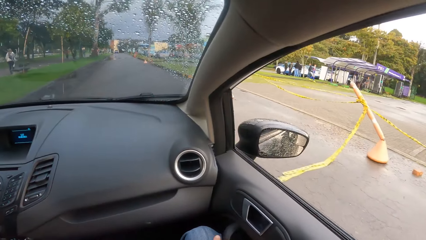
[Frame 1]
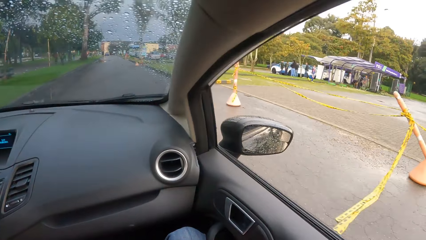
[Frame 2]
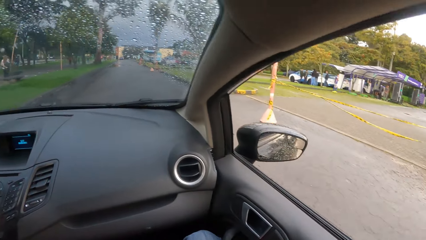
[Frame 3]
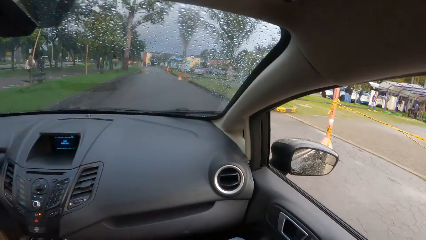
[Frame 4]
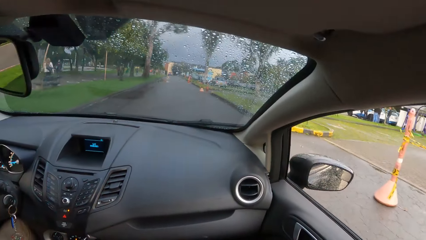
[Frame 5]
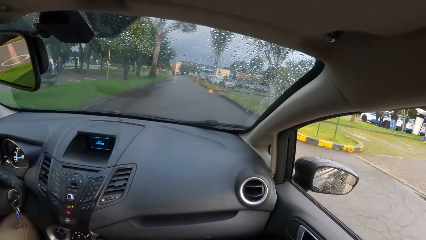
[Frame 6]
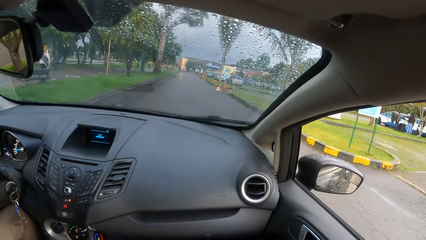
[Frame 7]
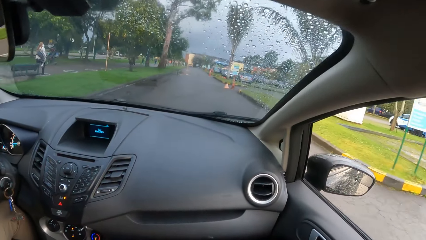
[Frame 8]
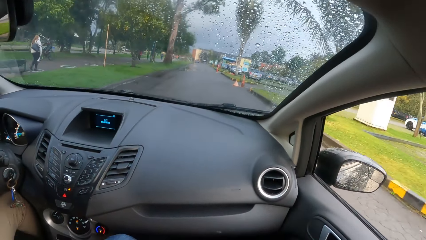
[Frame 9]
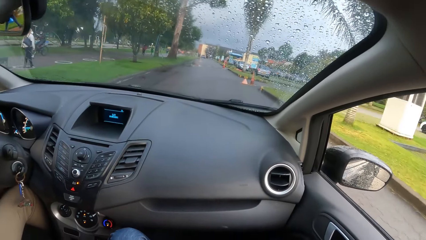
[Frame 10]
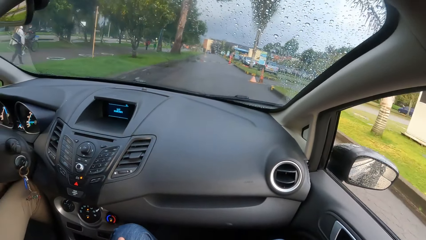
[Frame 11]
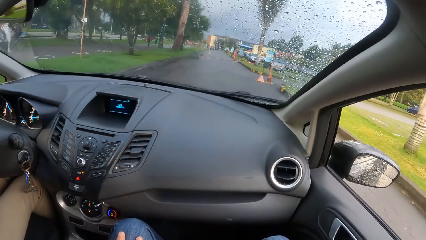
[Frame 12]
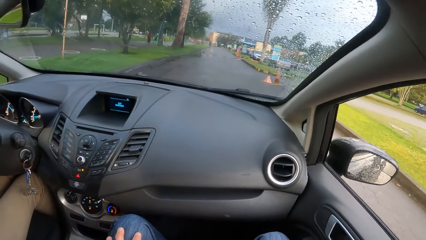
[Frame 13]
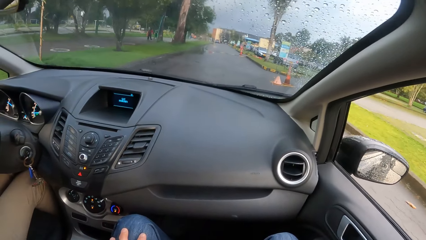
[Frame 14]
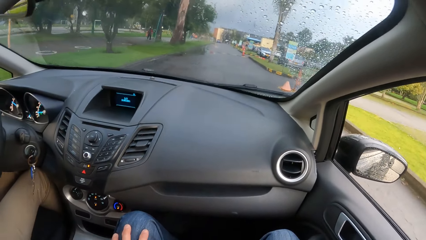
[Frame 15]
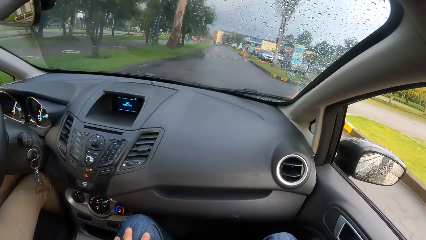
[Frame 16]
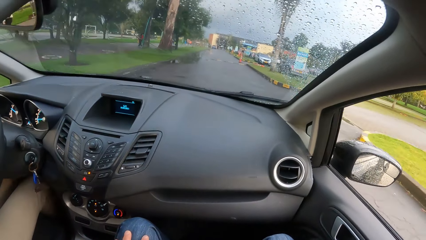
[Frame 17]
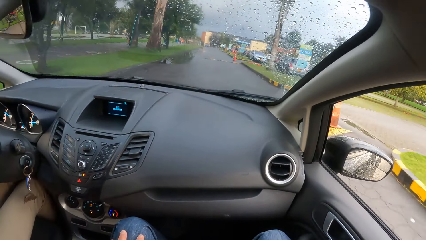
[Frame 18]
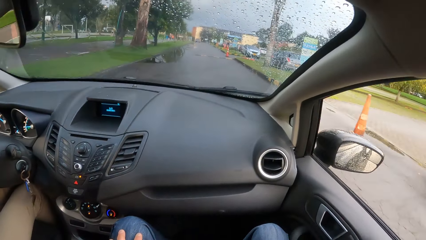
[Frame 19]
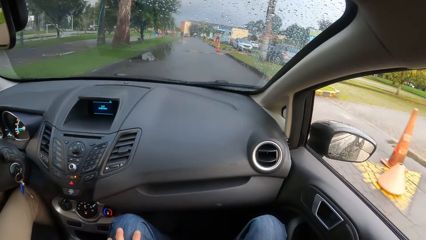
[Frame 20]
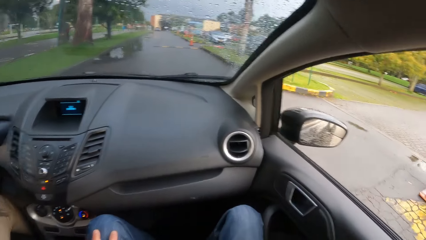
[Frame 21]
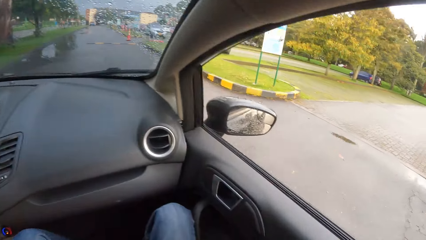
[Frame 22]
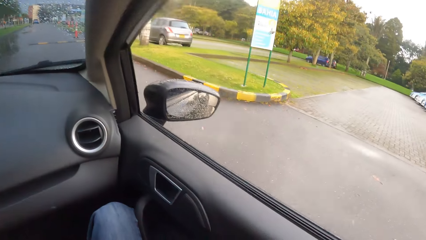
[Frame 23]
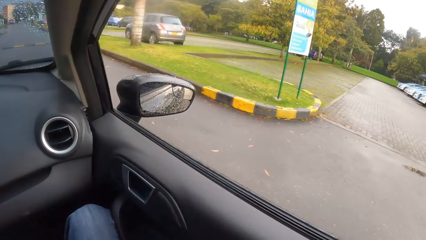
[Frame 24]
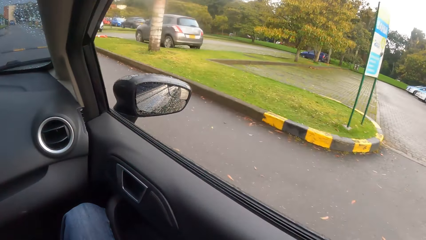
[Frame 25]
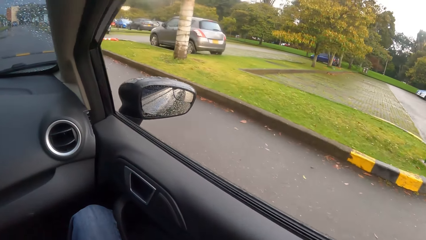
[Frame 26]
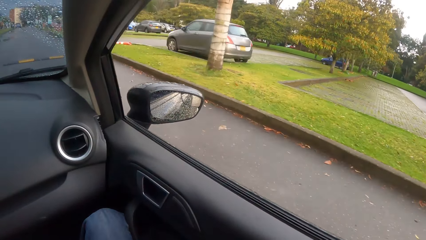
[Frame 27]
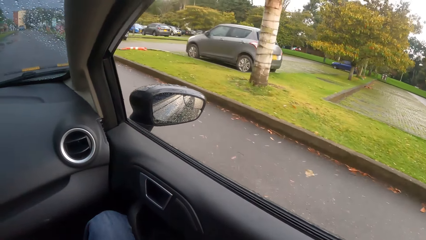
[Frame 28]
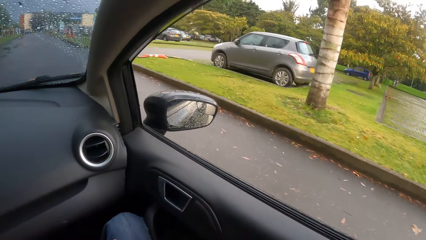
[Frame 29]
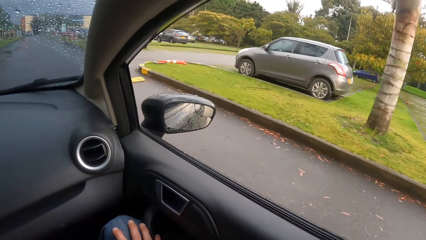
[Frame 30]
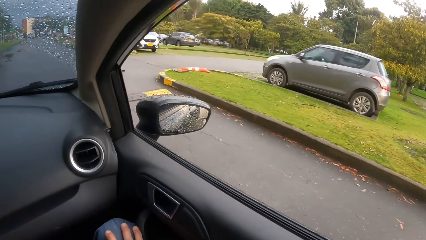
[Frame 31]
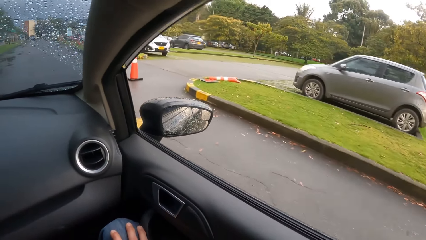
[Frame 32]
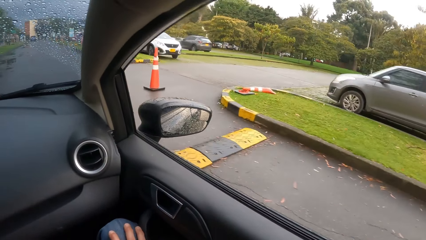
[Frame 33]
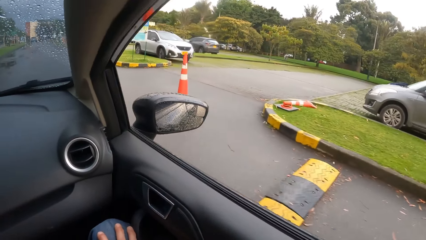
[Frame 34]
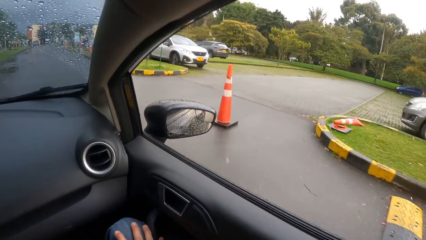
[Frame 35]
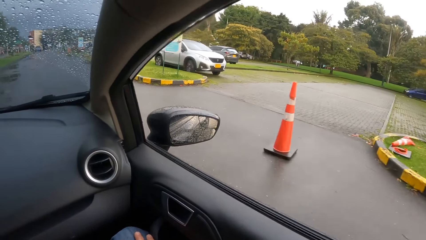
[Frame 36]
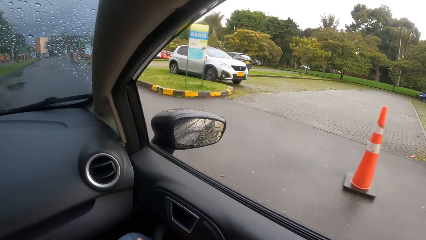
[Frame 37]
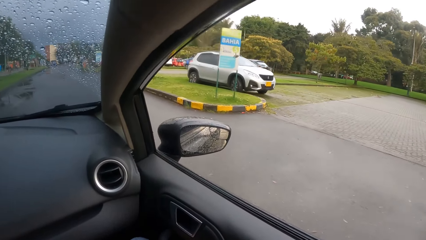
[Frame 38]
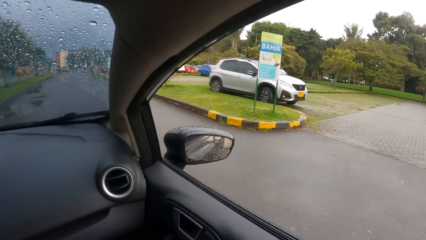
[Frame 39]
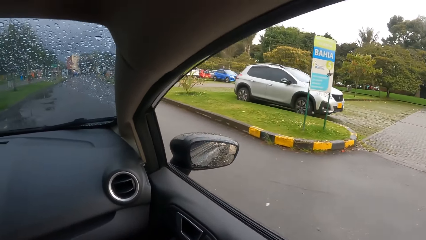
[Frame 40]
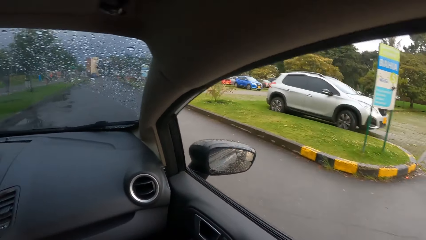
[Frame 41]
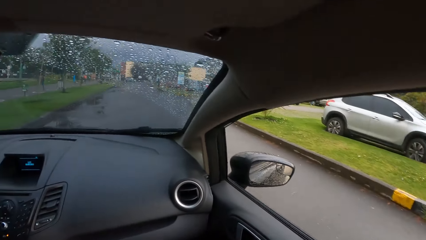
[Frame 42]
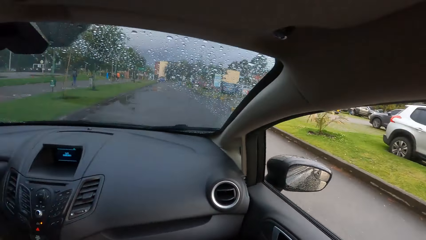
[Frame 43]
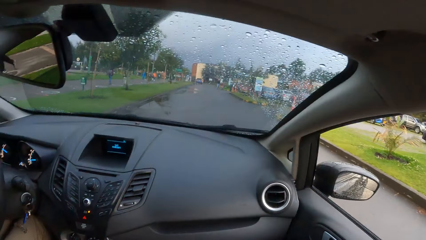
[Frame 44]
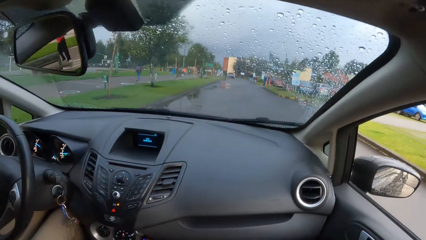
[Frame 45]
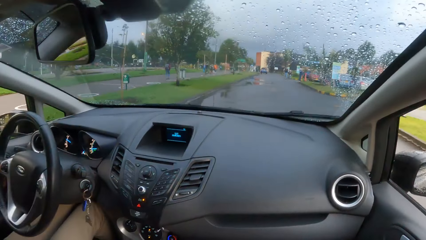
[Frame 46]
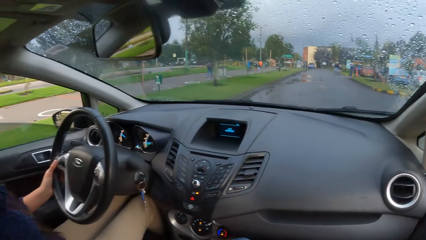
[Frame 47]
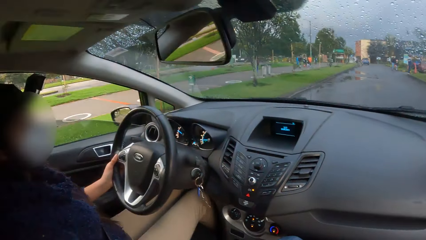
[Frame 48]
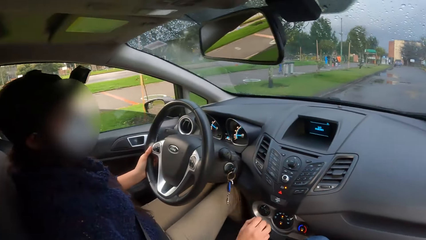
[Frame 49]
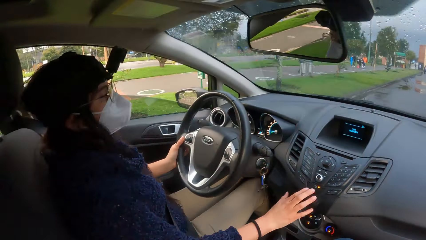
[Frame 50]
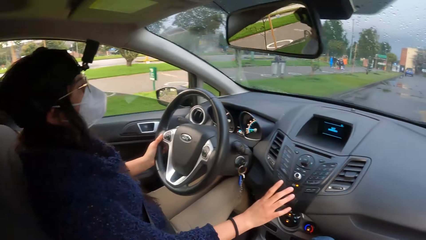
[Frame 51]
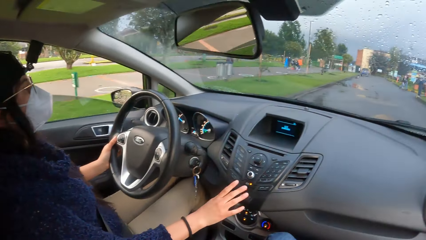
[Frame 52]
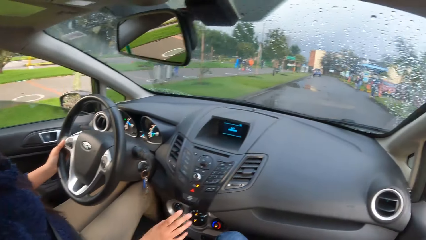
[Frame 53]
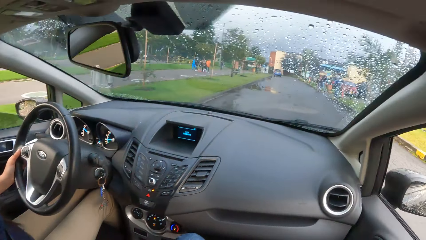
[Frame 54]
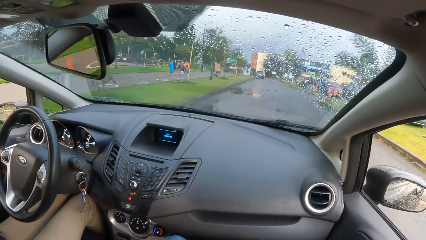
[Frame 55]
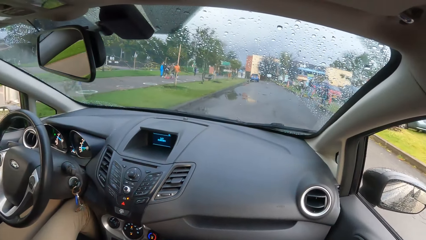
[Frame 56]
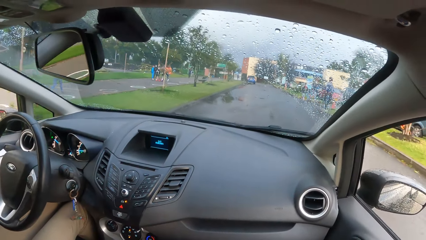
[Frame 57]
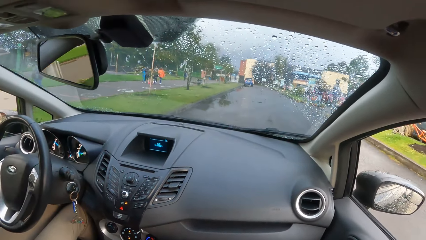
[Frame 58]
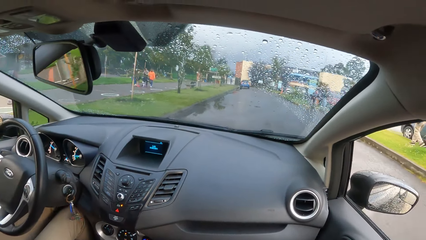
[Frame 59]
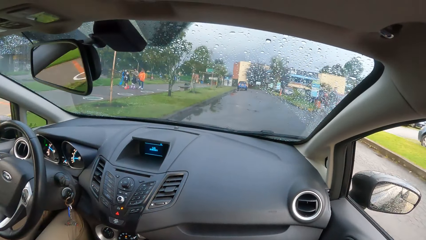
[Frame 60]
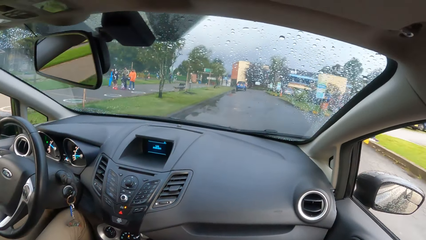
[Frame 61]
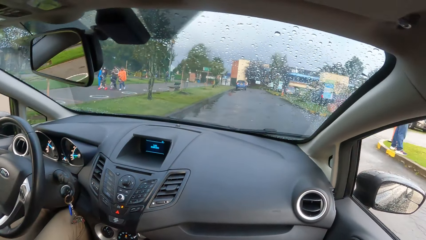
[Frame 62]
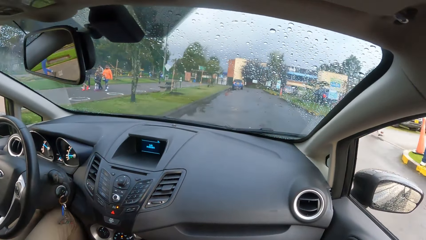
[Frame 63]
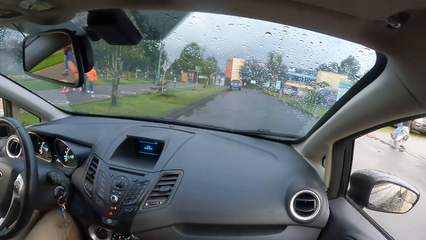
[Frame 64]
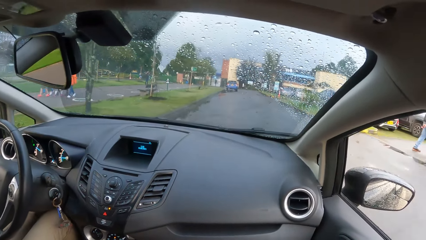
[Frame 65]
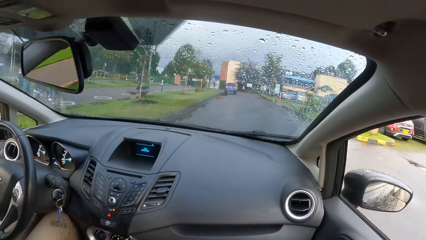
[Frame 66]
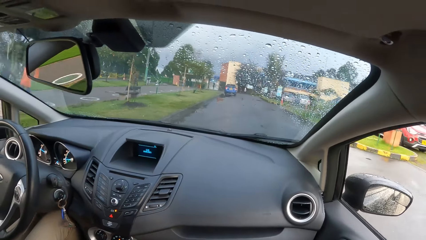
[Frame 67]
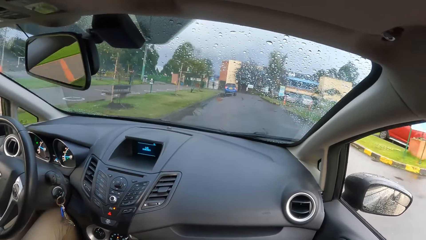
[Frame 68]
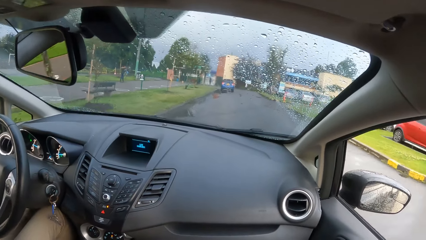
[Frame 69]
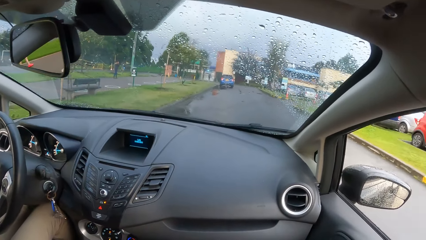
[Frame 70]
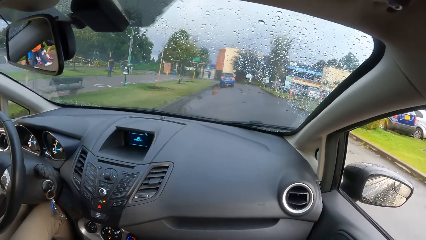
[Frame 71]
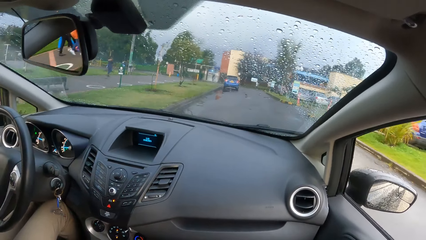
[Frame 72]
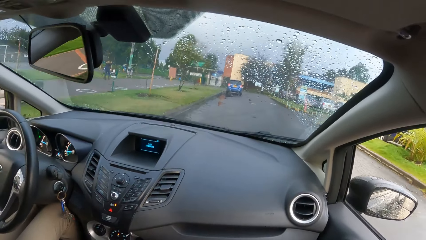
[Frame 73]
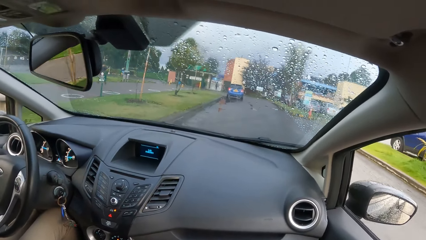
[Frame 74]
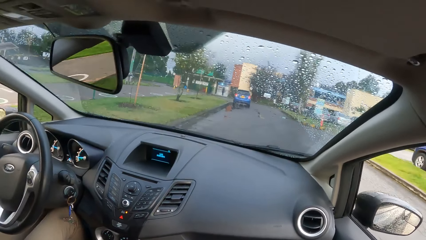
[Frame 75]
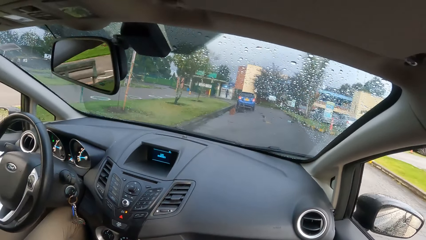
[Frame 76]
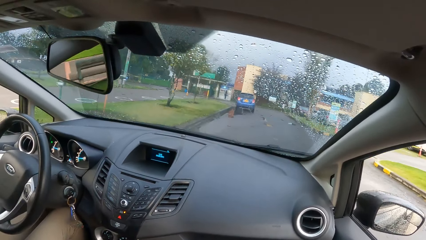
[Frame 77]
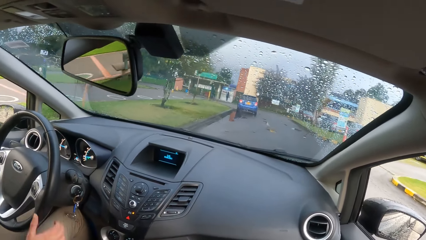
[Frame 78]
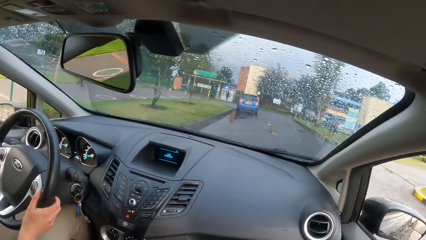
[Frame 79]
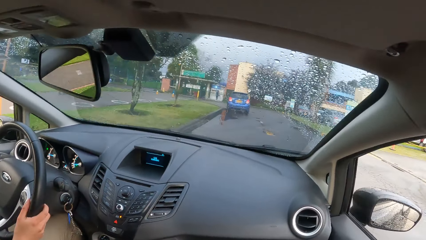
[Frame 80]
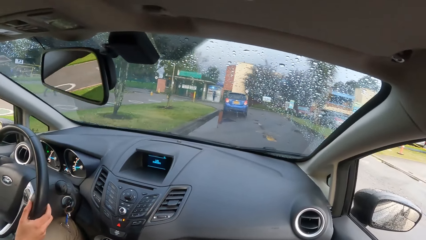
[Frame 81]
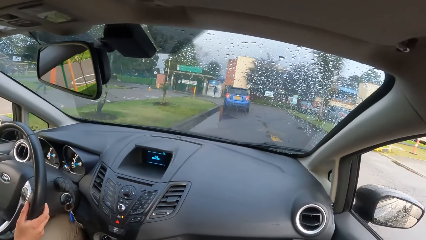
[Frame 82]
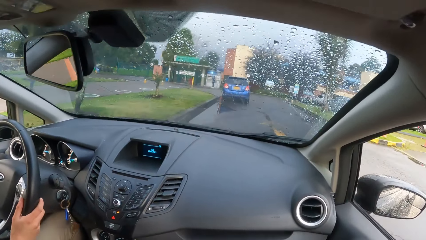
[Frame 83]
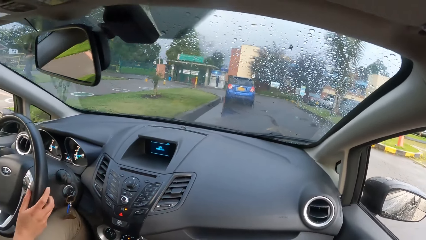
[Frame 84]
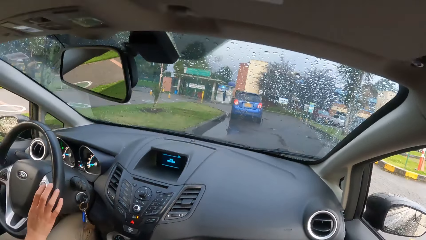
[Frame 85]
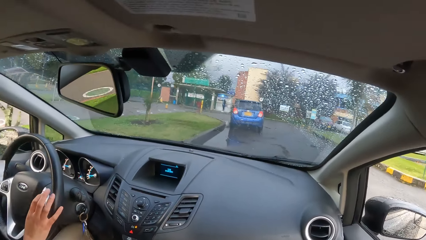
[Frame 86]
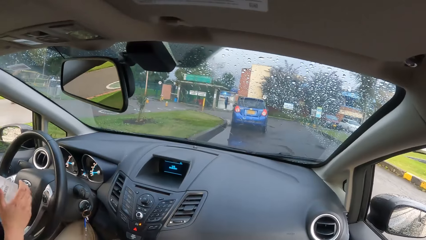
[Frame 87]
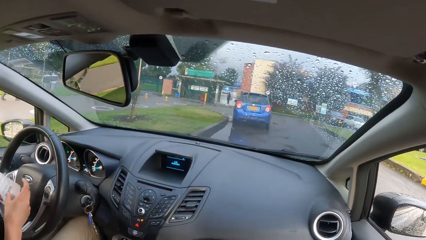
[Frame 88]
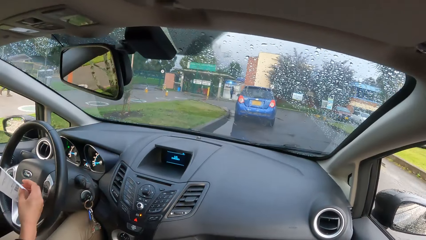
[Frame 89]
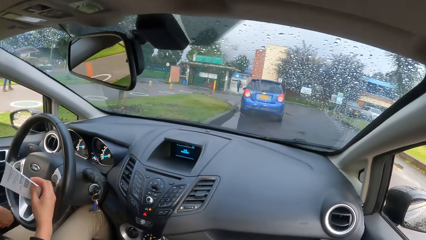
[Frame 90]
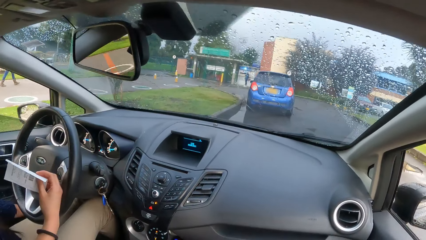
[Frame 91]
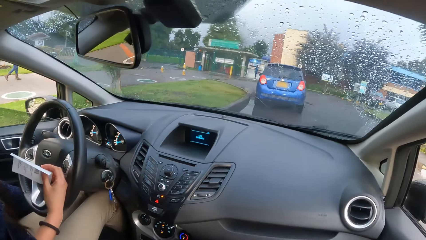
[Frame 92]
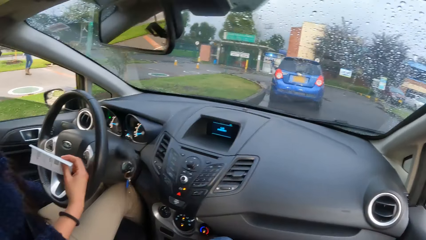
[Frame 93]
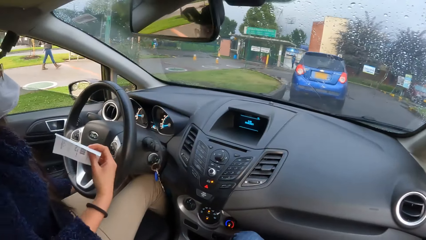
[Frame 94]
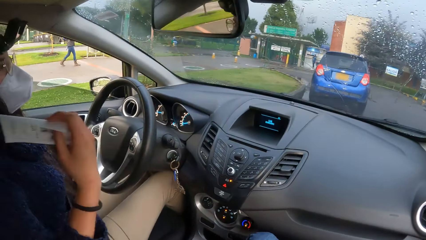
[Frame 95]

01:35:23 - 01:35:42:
The camera wearer looks outside. The woman operates the gadget in the car with her right hand. The woman places her right hand on the steering. The woman passes the paper from her left hand to her right hand.
